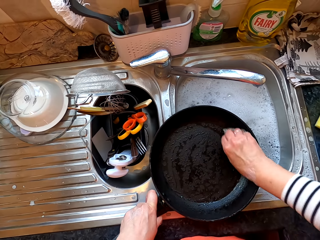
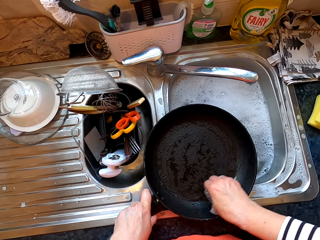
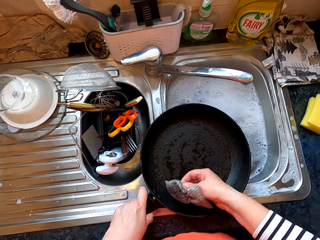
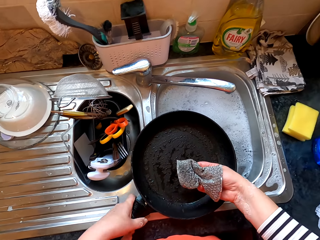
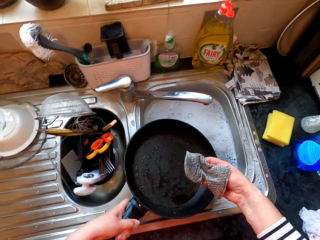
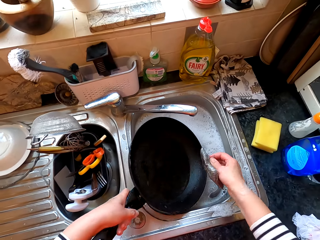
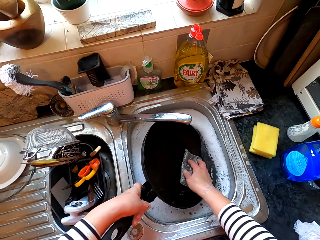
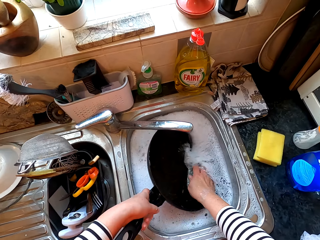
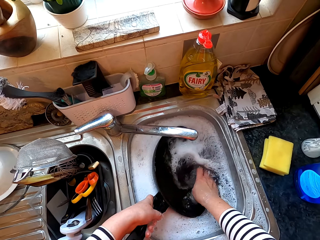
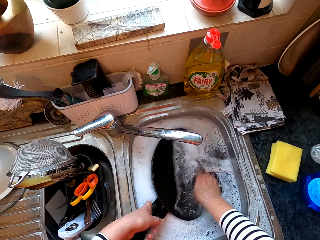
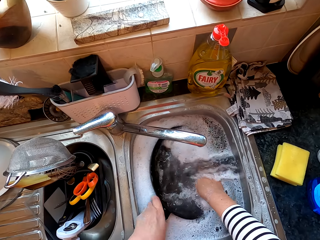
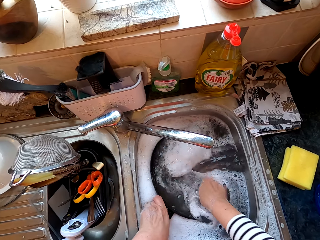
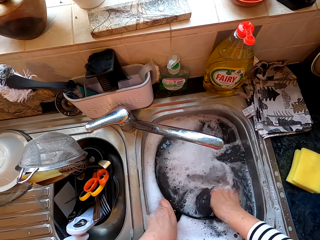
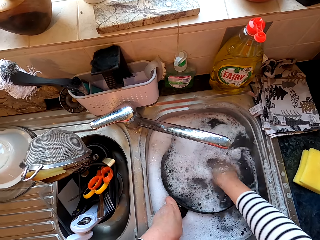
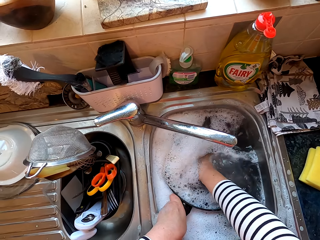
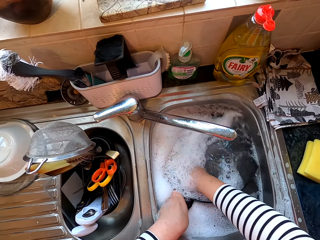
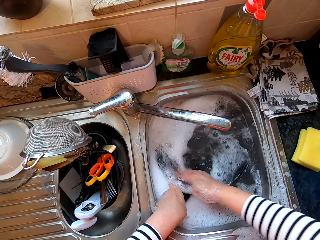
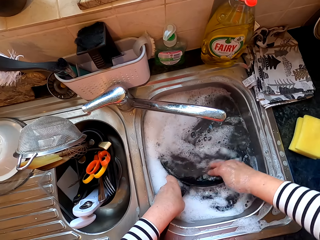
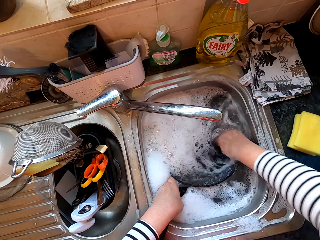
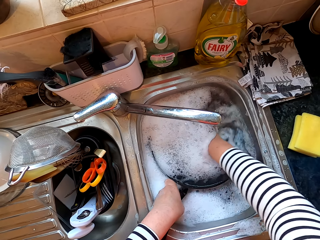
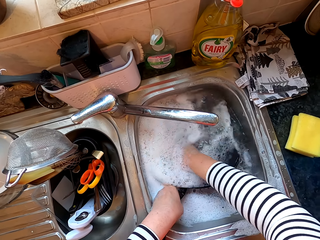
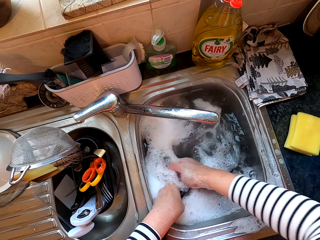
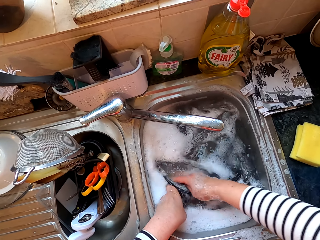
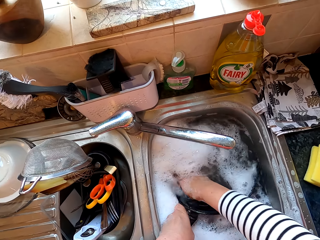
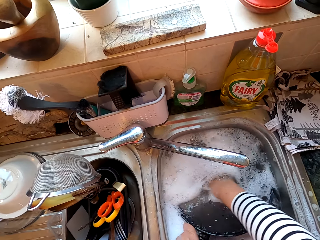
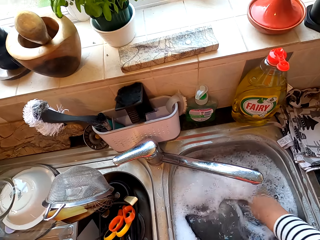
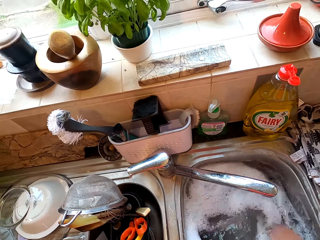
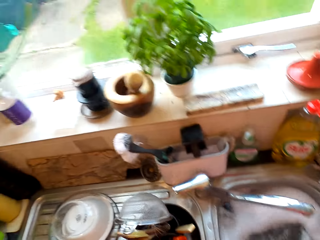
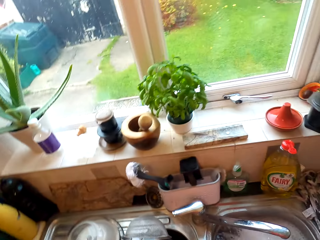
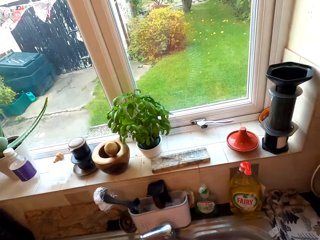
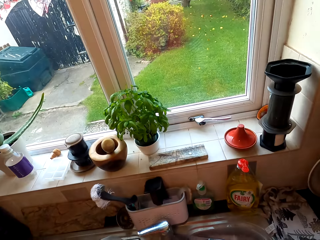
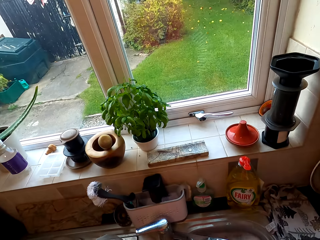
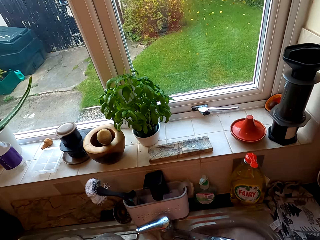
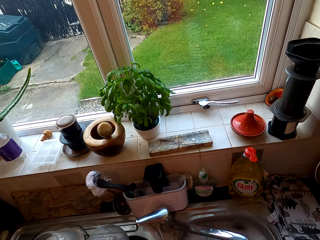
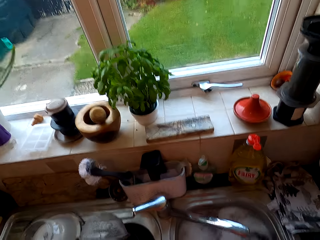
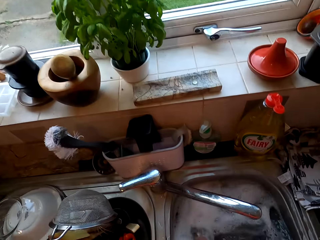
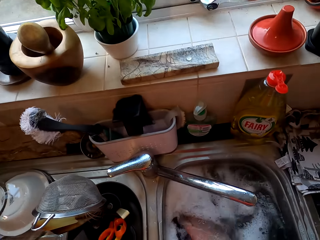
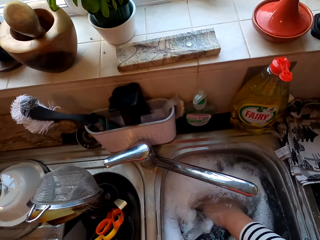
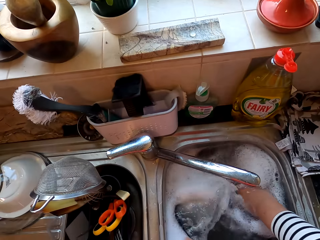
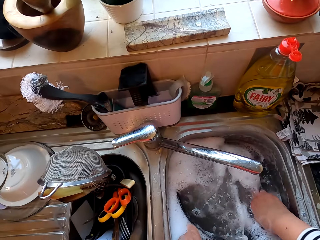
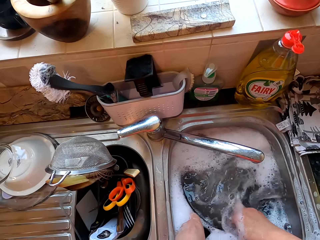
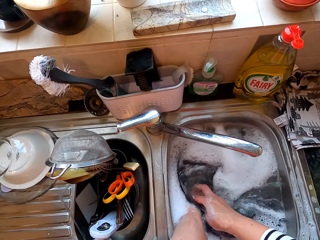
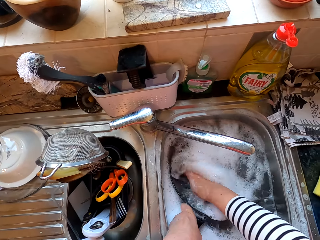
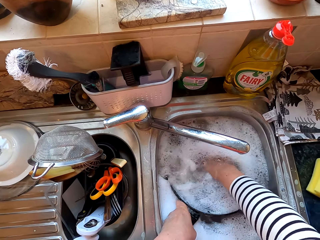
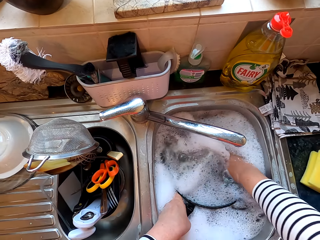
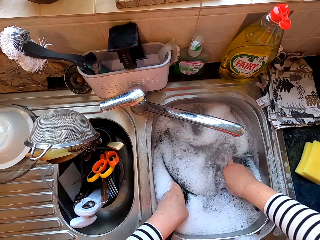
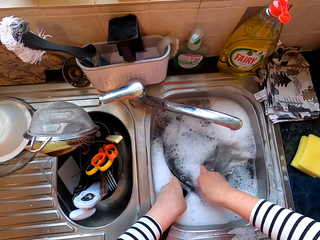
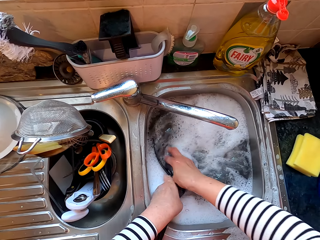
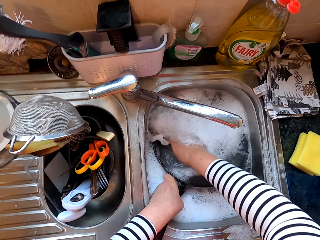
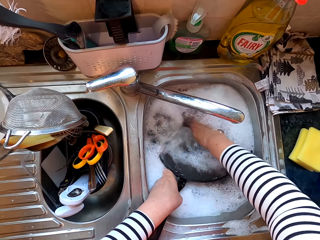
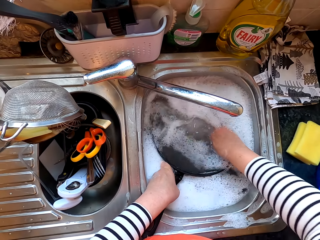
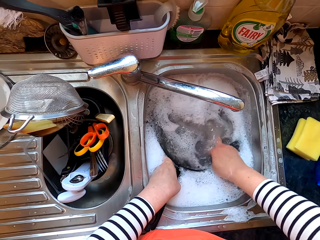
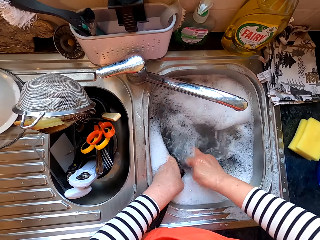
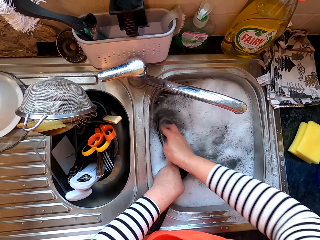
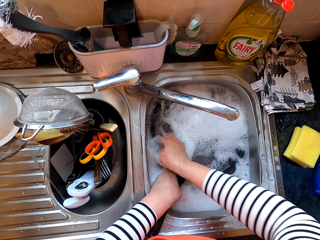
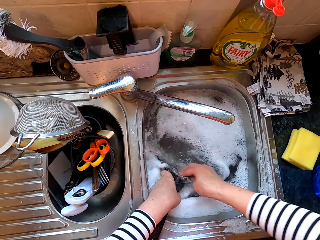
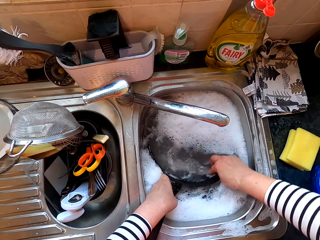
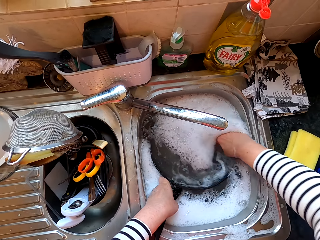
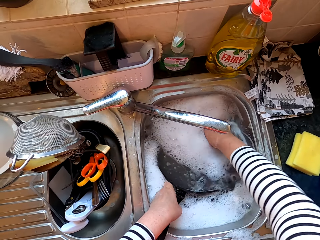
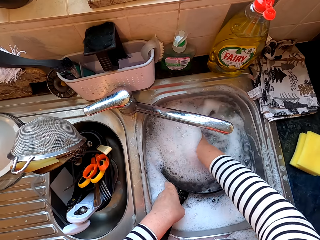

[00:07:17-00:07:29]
The camera wearer dips the cooking pan in the water in the sink. They wash the cooking pan.

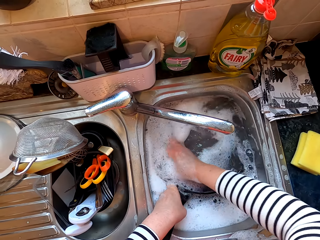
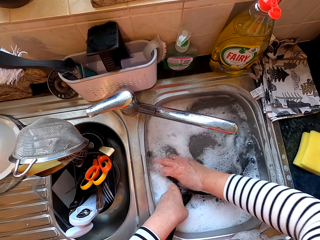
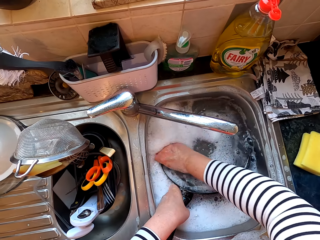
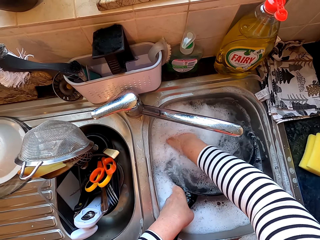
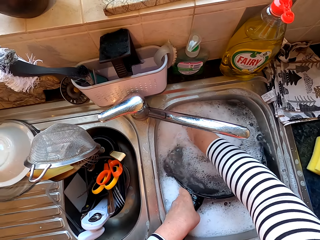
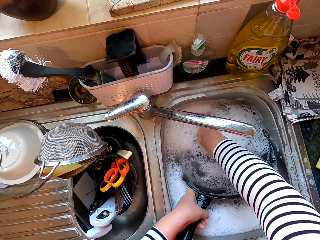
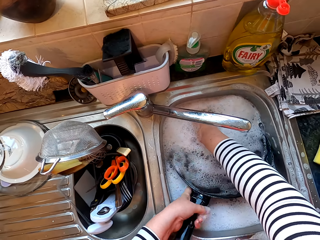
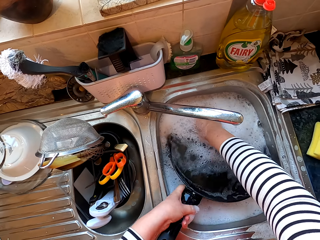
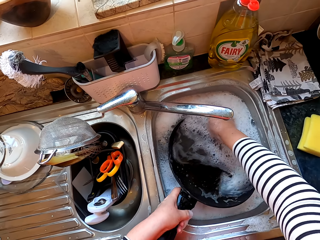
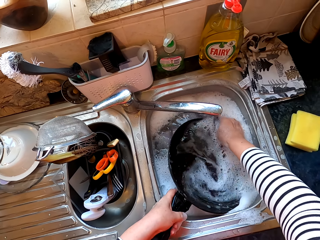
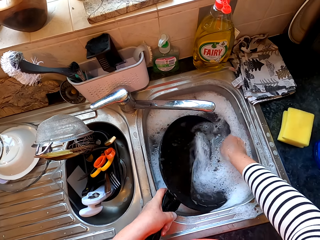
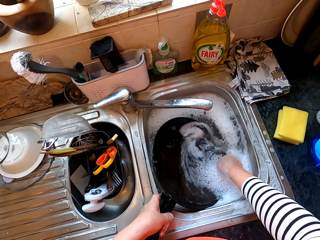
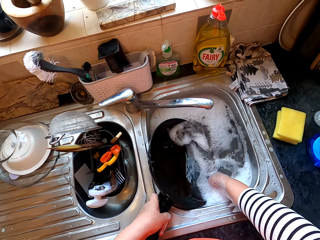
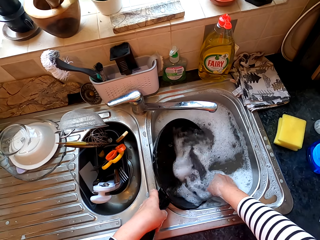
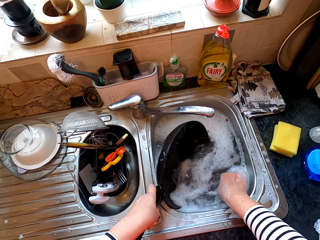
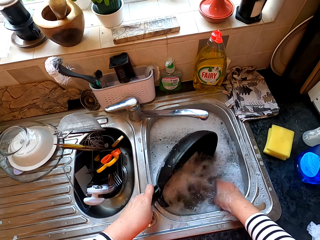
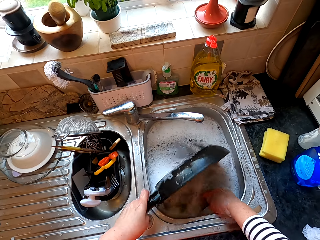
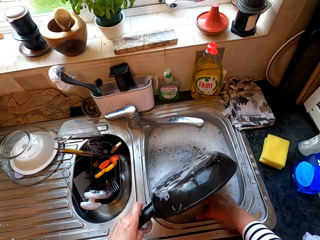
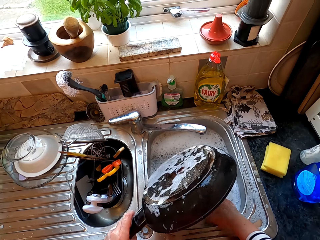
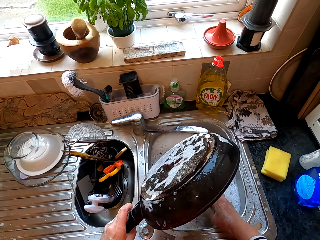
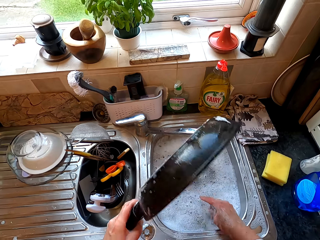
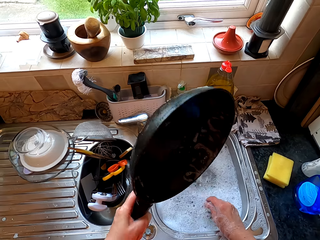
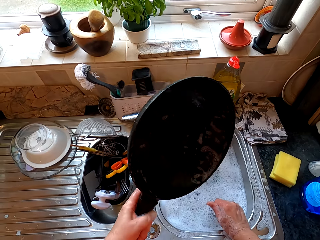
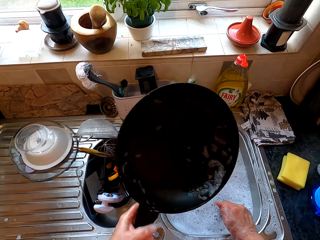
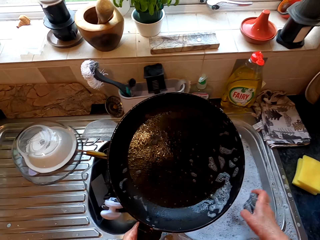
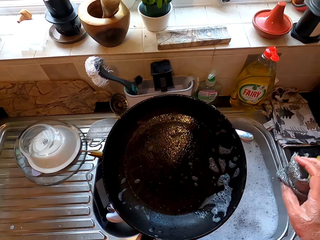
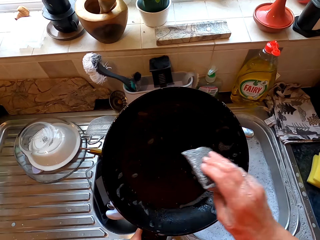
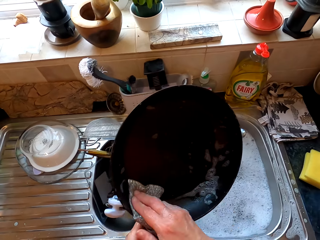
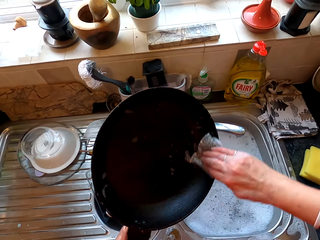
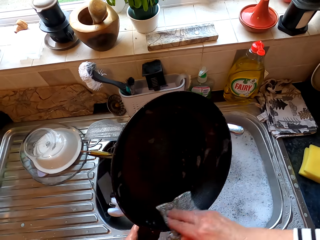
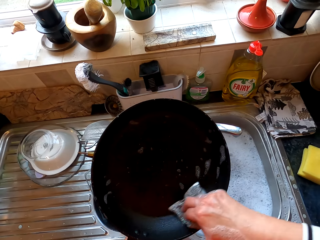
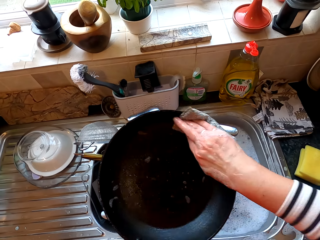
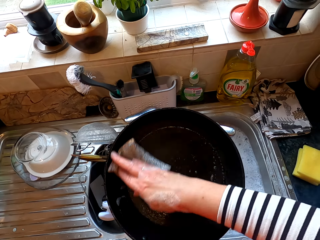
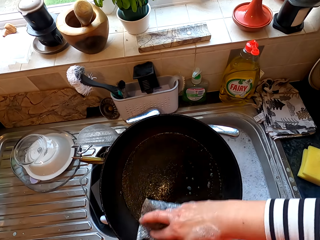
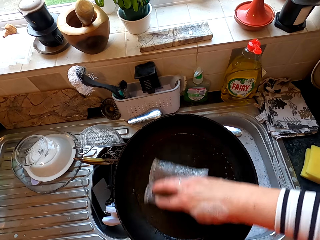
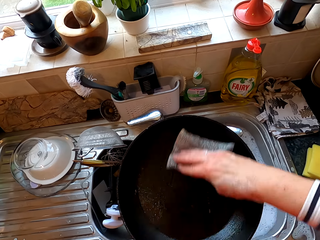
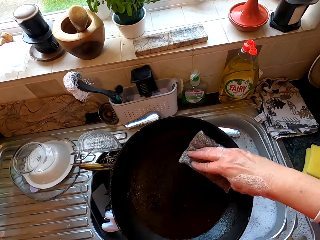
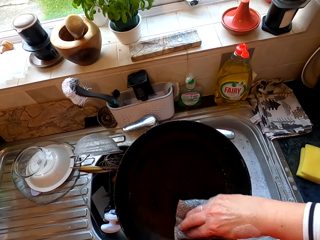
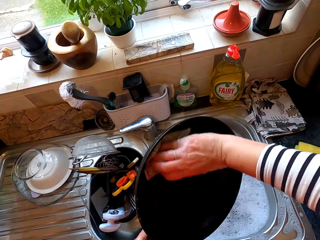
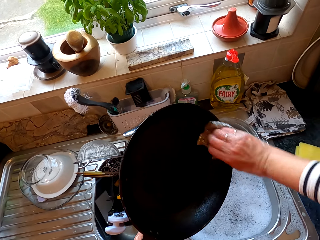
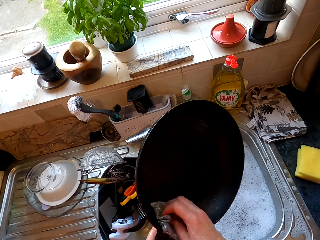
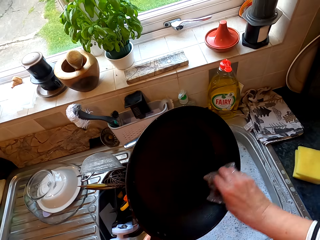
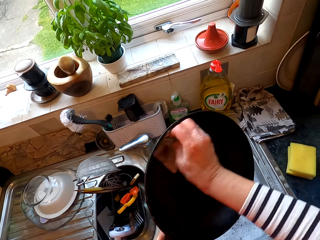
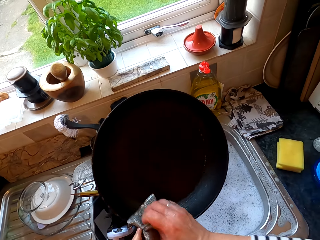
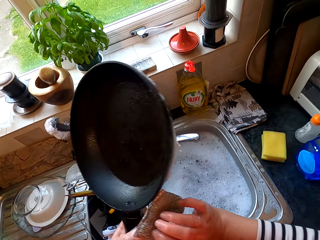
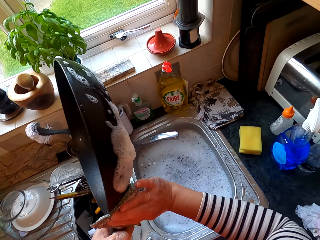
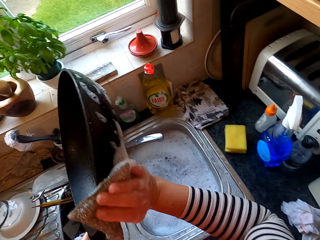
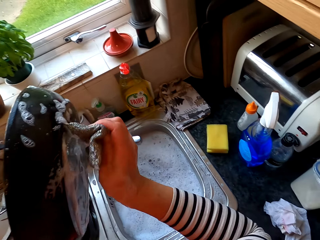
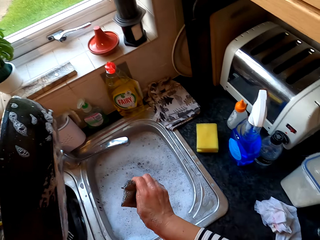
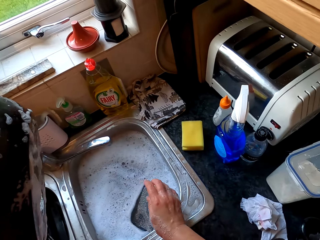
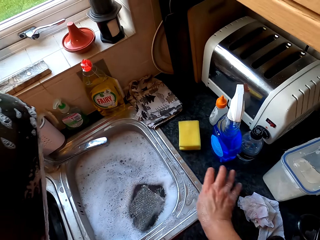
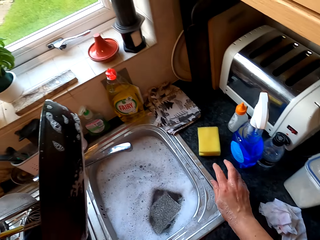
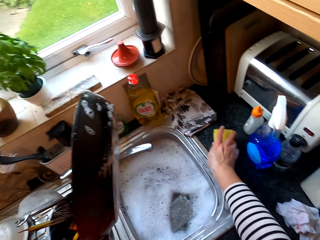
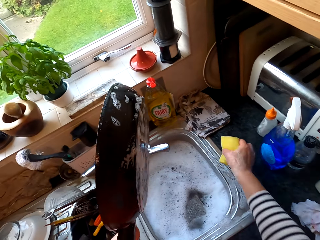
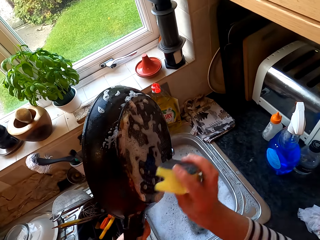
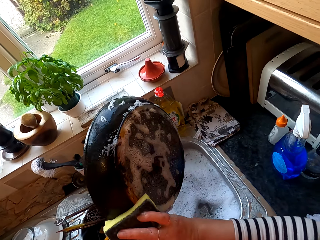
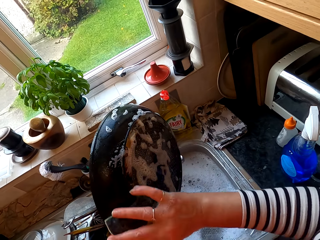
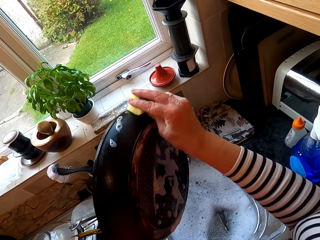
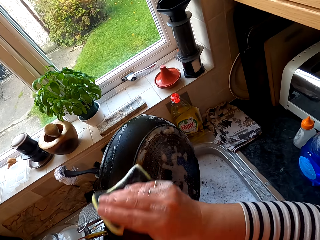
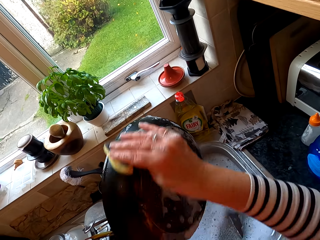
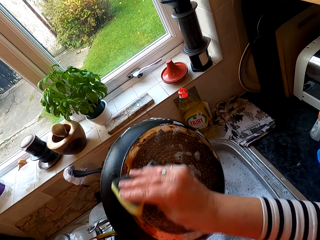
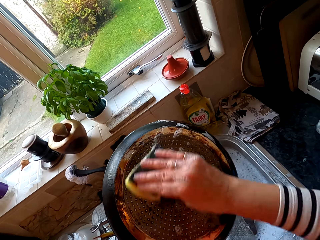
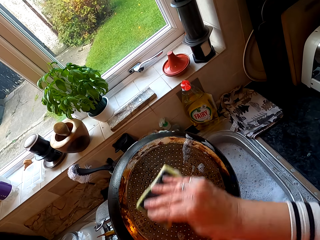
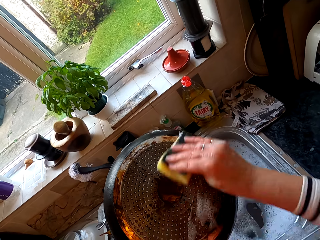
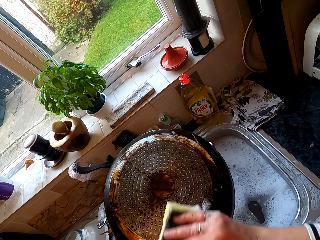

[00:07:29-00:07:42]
The camera wearer removes the cooking pan from the water. They wash the cooking pan. They dip the steel wool in the water. They drop a scrubber in the sink. They pick up the sponge and wash the cooking pan with the sponge.
